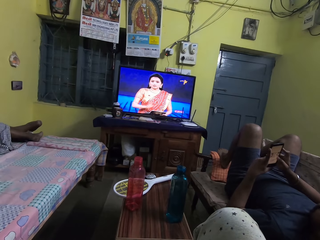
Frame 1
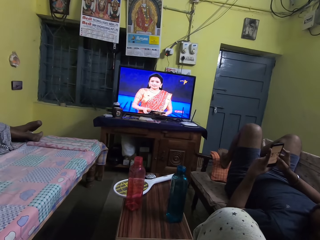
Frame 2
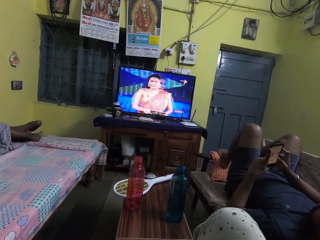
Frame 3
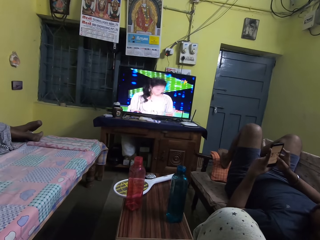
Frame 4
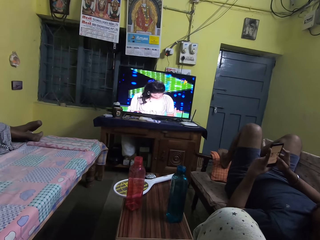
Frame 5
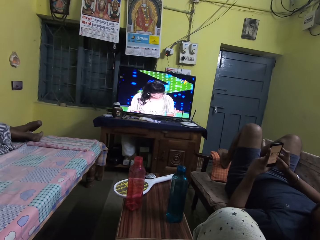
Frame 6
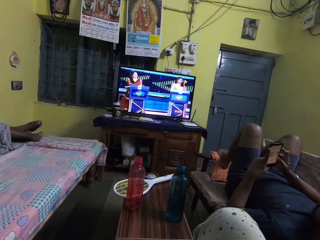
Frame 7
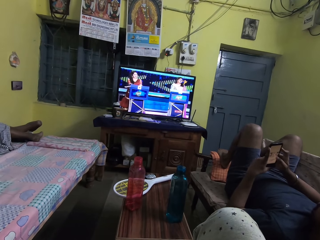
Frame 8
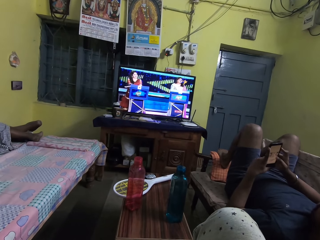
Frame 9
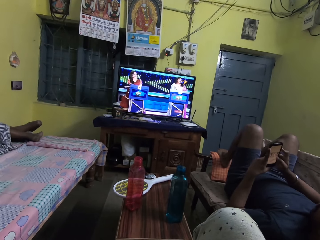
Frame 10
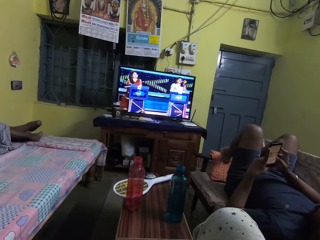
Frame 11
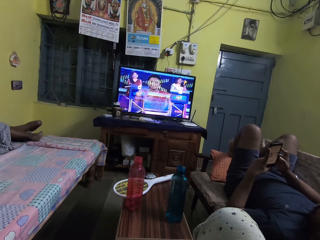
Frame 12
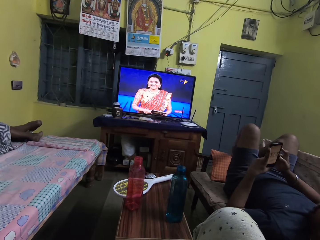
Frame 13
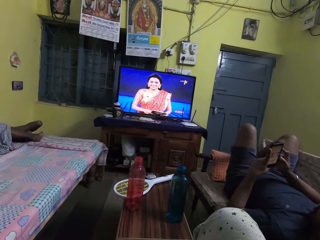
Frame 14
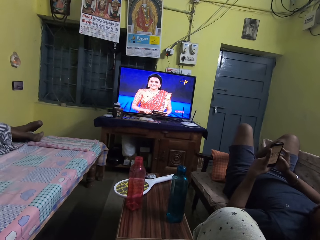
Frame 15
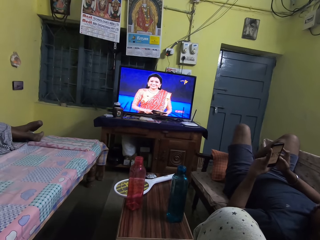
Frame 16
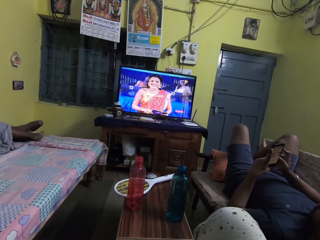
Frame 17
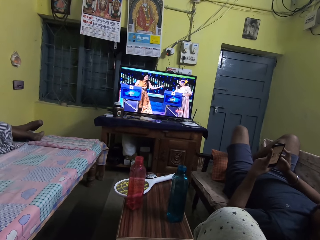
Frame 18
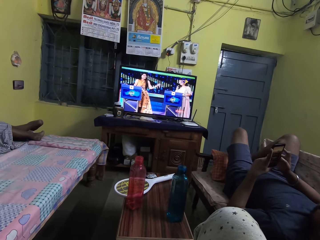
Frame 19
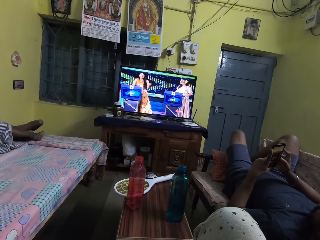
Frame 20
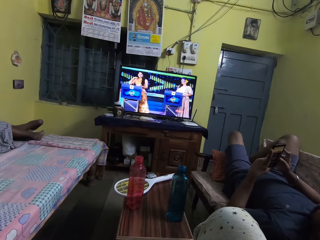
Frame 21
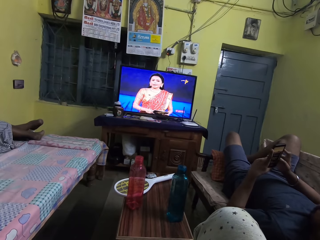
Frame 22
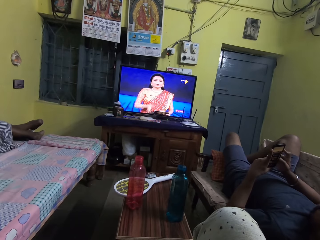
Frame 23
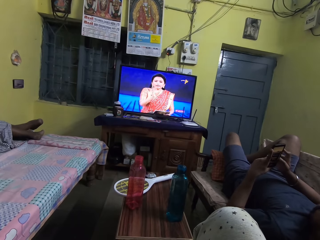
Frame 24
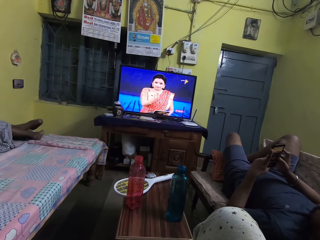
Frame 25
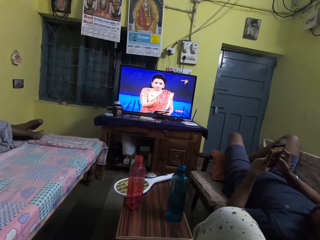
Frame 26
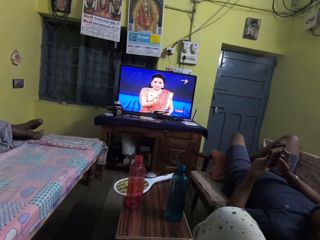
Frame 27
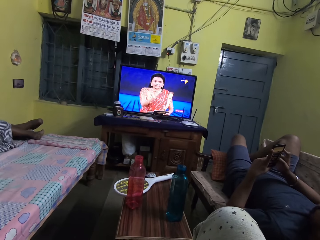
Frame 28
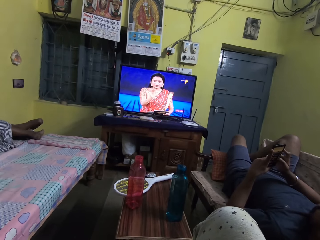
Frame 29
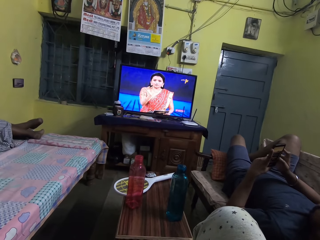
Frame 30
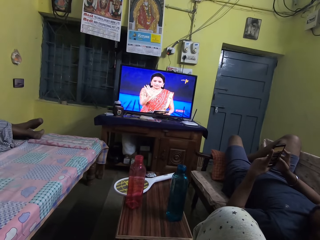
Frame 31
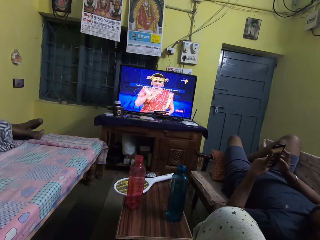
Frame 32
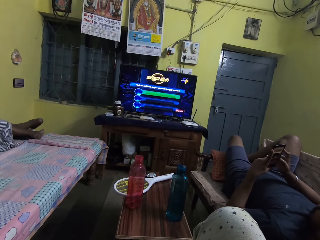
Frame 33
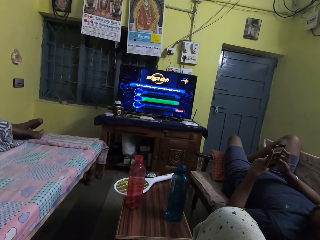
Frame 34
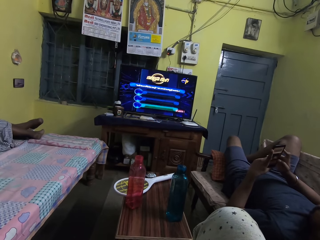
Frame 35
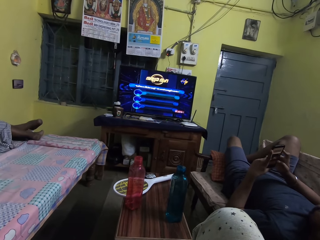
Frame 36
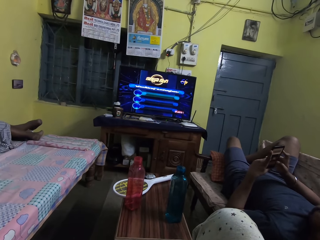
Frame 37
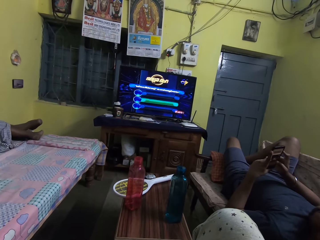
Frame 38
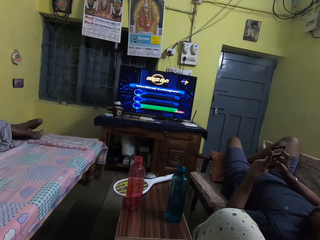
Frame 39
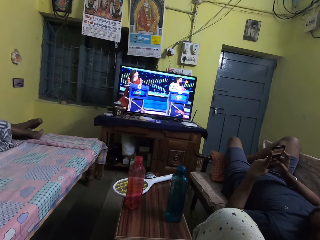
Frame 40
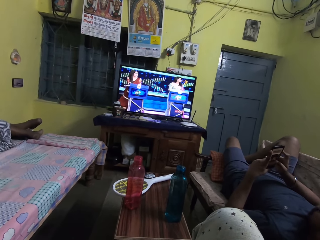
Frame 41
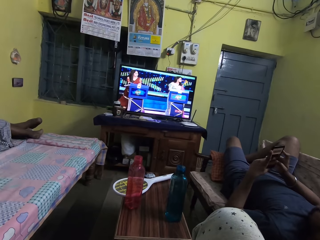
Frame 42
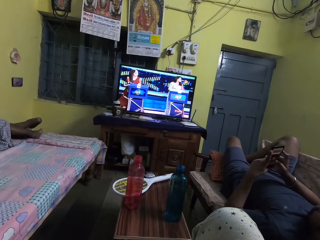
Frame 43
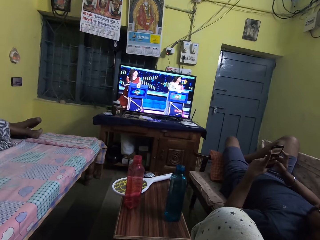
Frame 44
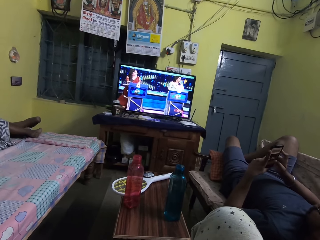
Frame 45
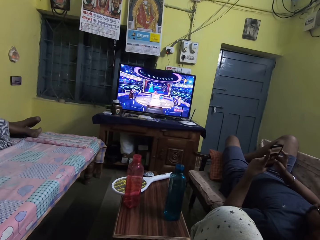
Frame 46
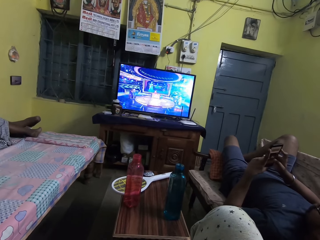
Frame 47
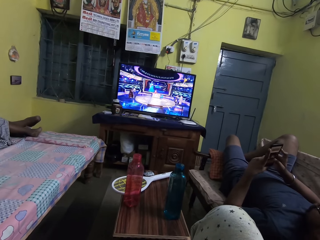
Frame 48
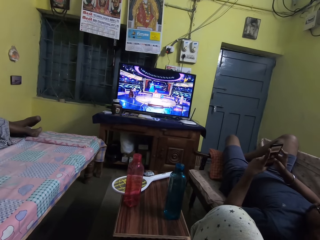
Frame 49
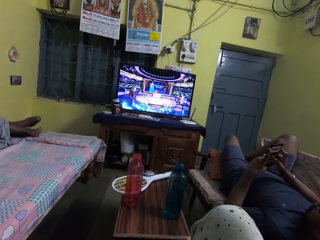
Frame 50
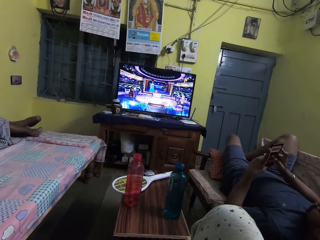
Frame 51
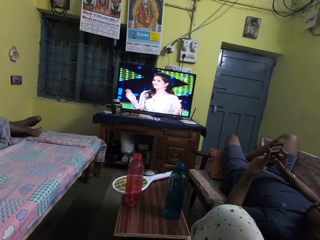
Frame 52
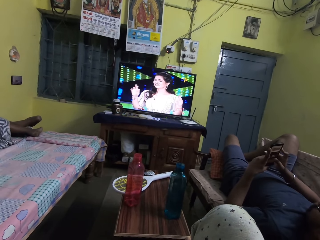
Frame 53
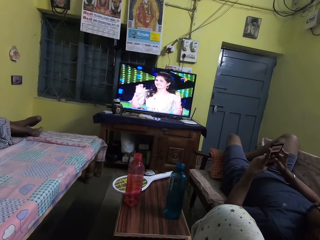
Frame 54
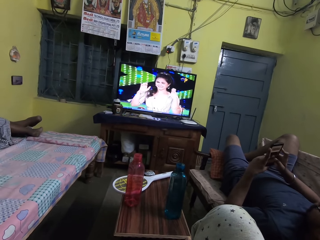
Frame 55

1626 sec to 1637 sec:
The man drops his left leg on the chair armrest. The man shakes his left leg on the chair armrest.

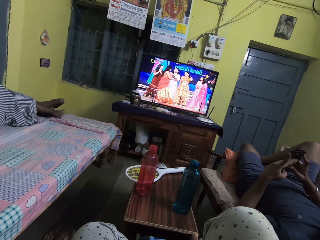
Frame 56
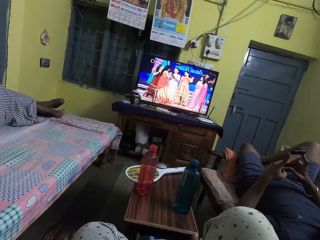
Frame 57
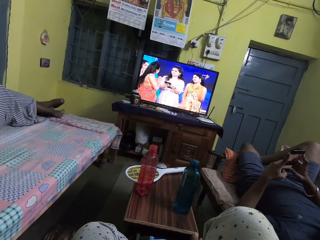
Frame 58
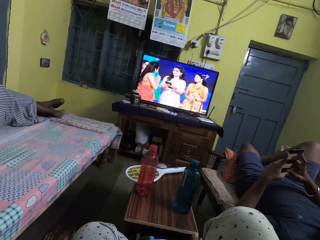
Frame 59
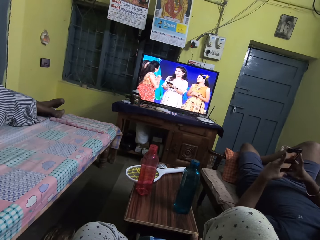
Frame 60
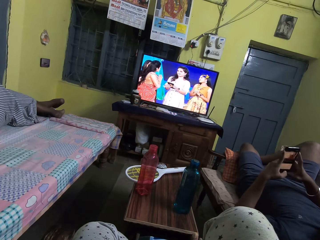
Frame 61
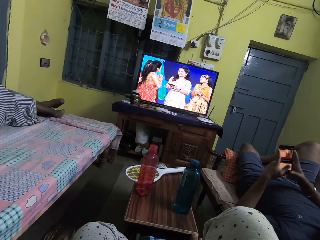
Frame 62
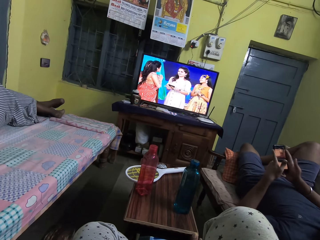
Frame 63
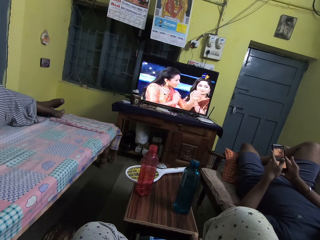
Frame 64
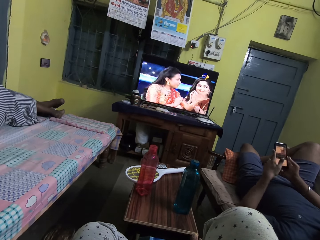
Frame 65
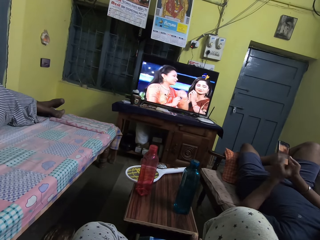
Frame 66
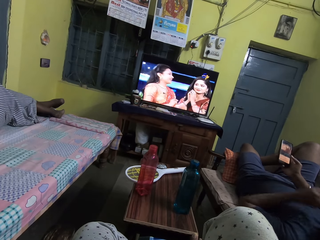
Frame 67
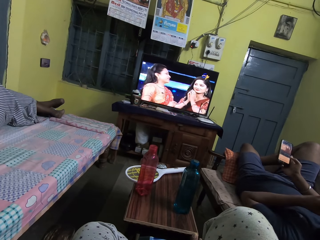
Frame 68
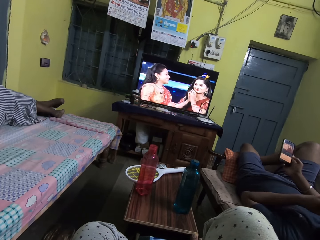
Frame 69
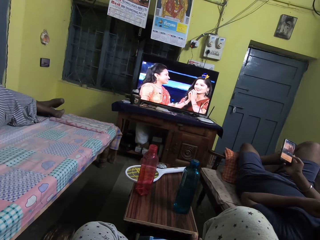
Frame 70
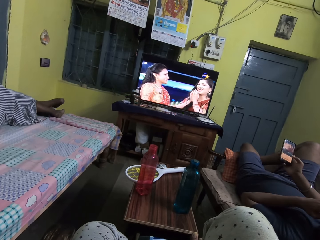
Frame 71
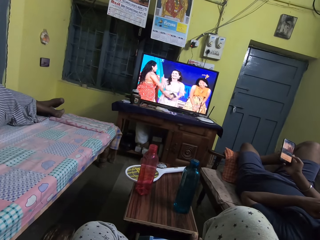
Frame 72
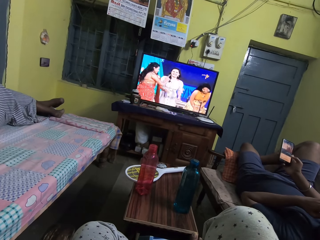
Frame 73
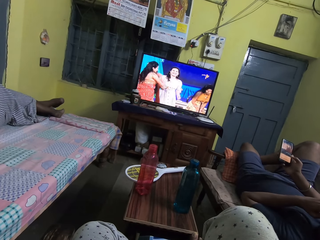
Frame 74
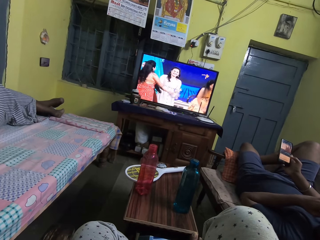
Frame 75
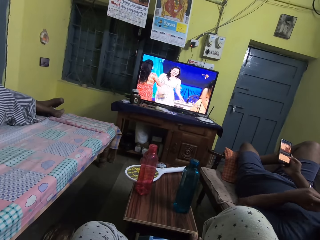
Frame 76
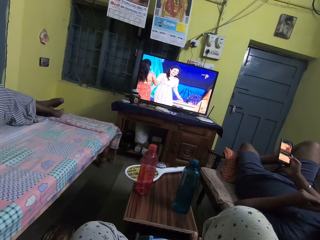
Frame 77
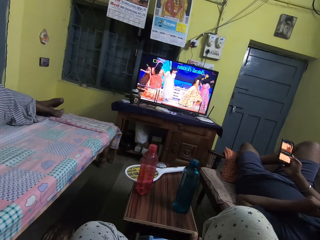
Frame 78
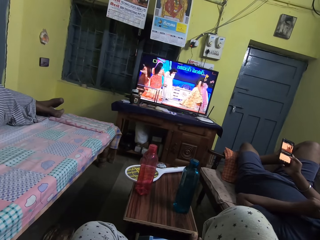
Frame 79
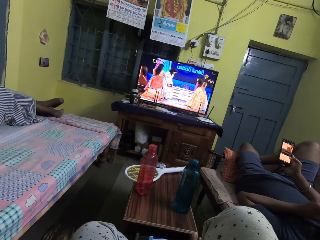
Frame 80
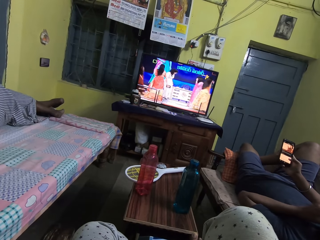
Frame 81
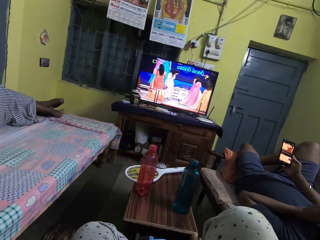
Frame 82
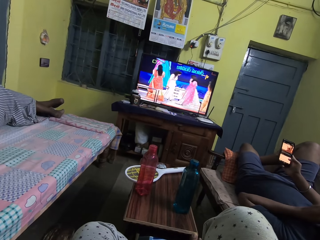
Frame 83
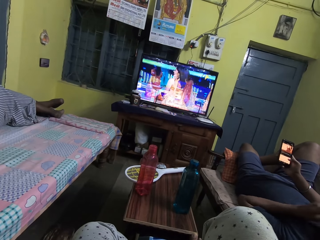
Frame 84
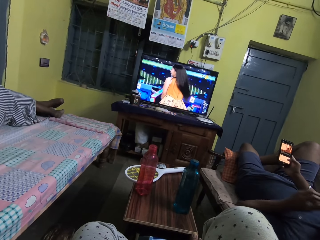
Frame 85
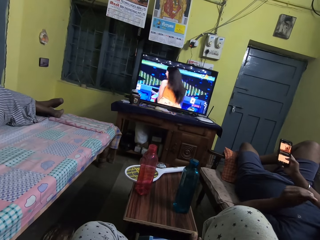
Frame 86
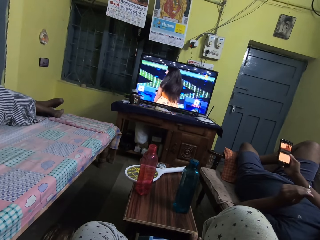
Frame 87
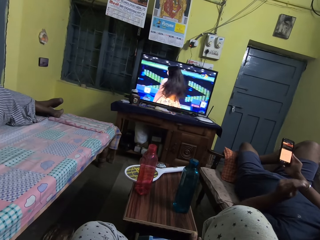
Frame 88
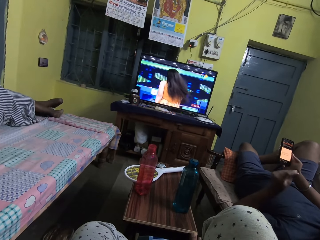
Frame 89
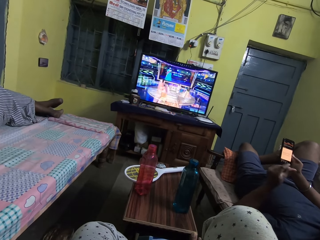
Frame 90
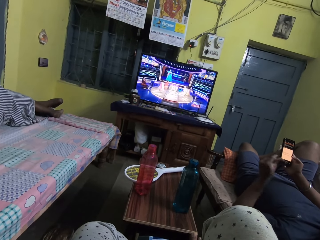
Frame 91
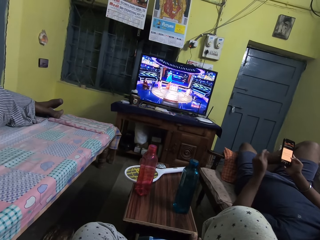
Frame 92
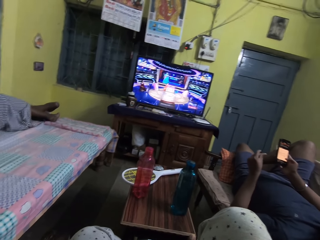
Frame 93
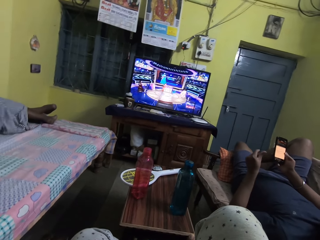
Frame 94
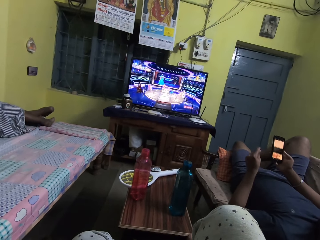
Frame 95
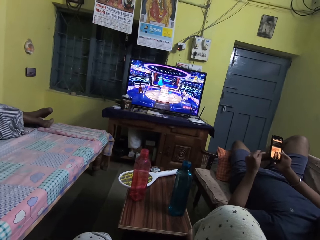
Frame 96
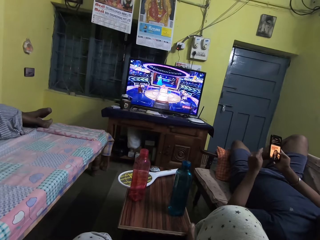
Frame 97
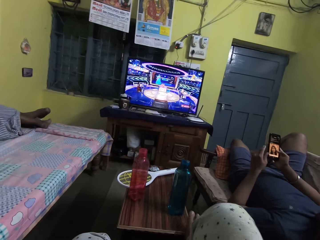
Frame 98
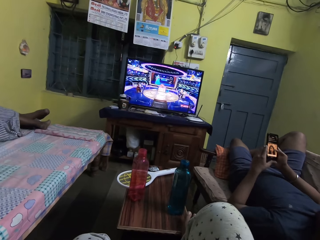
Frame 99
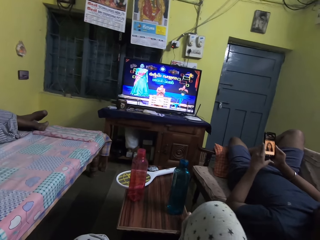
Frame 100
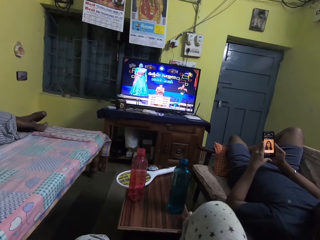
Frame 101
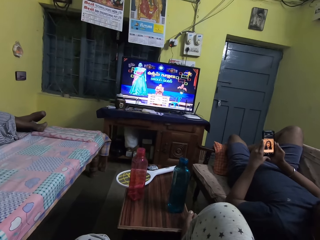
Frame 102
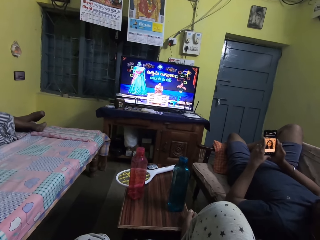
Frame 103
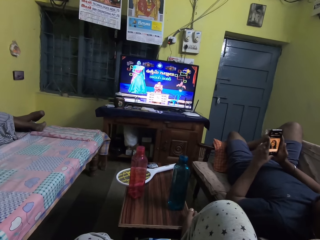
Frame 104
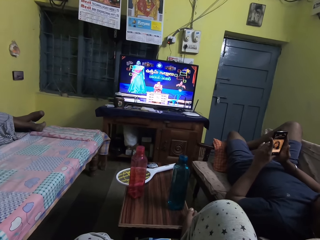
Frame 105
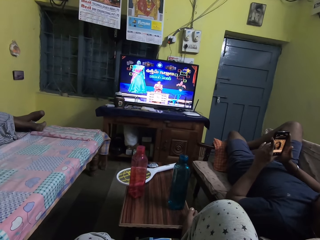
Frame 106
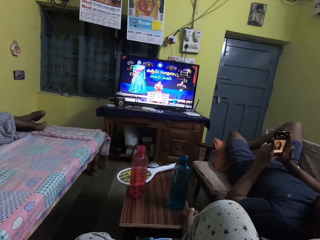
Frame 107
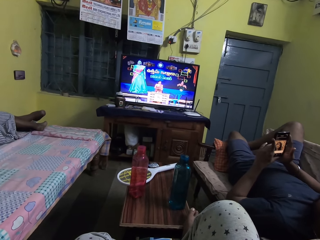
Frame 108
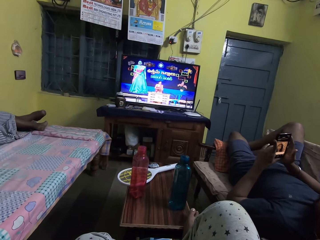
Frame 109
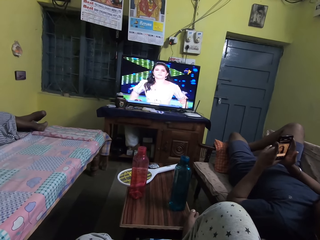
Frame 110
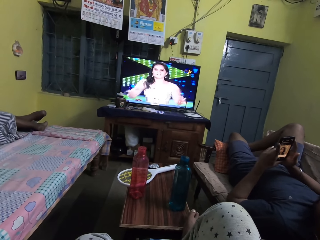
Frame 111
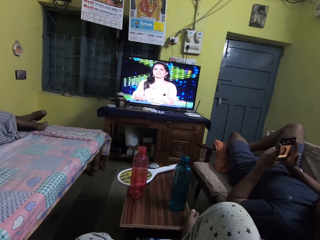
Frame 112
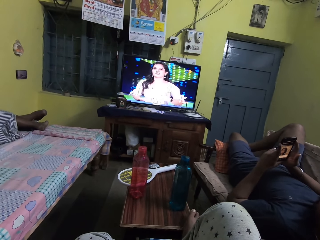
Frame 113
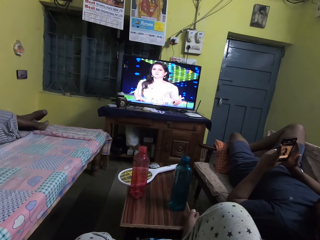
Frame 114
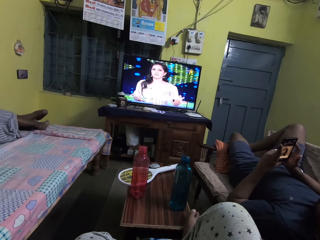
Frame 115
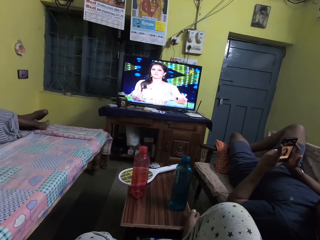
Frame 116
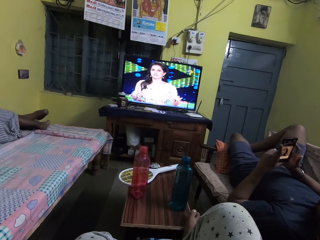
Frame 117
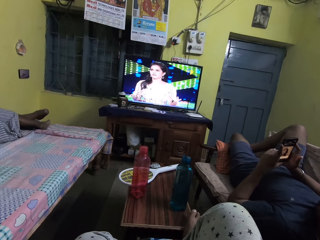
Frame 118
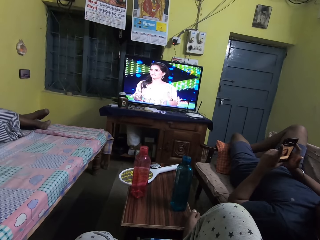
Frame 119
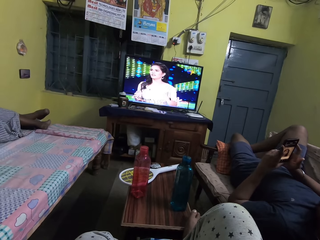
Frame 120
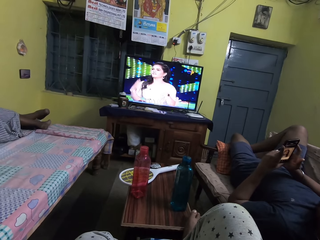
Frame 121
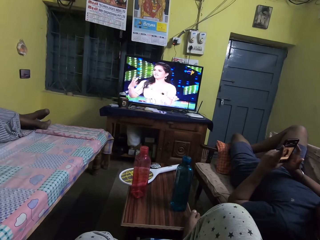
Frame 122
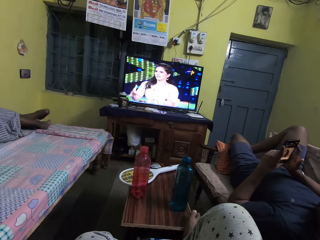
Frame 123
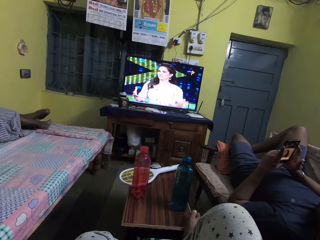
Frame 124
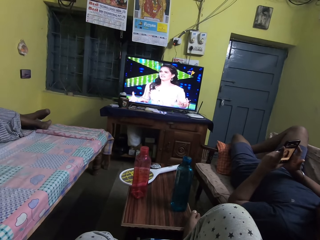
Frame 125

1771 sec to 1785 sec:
The man touches his face with his left hand. The man operates with the phone in his right hand with his right hand. The man operates with the phone in his right hand with both hands.
